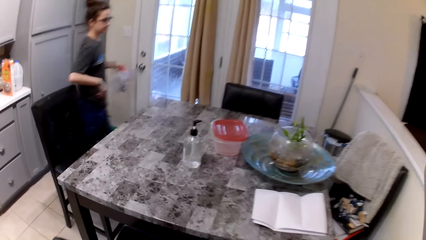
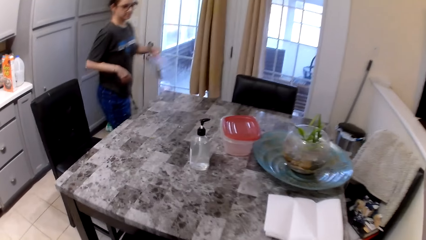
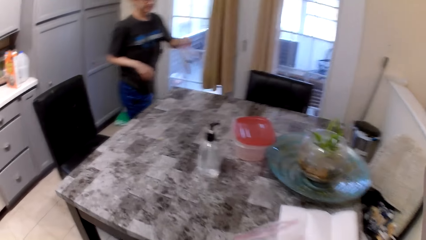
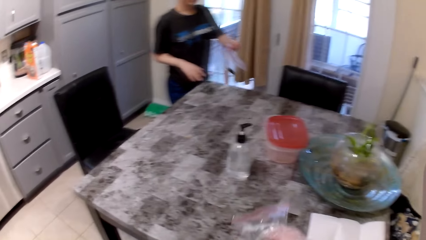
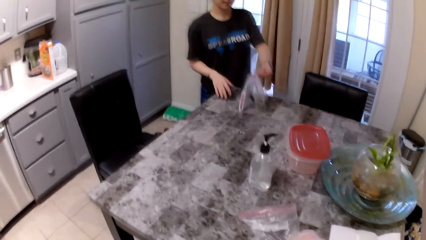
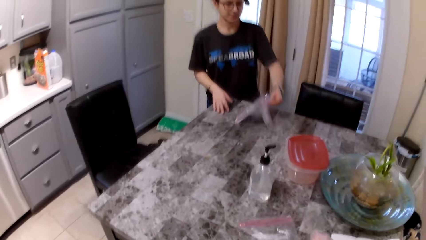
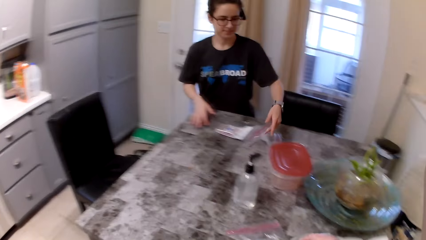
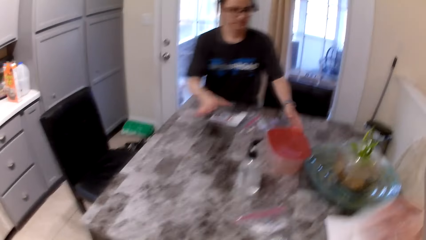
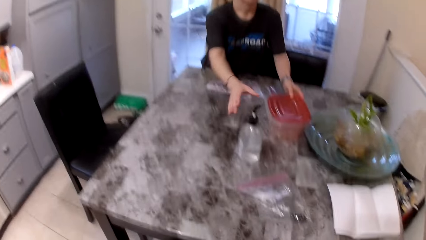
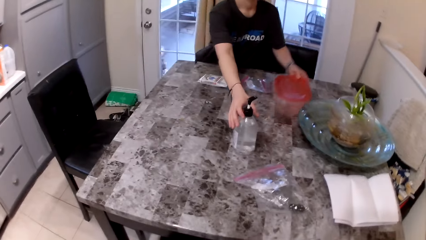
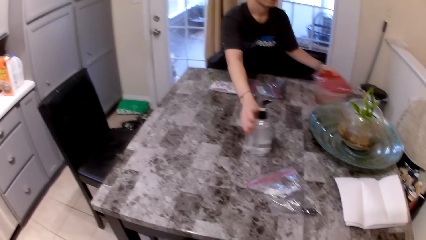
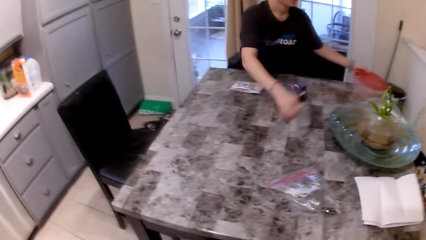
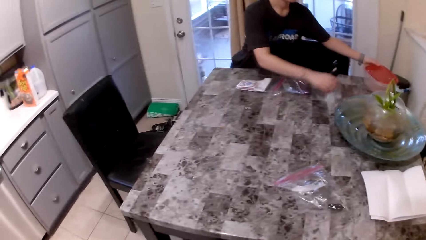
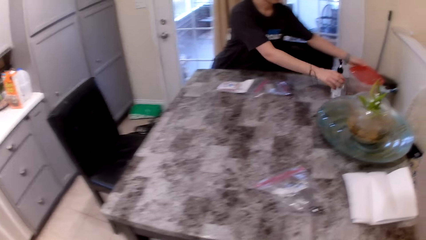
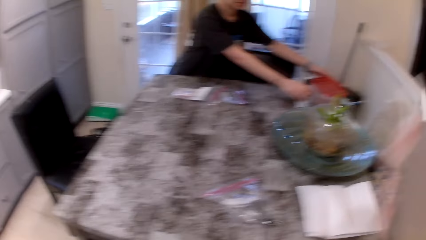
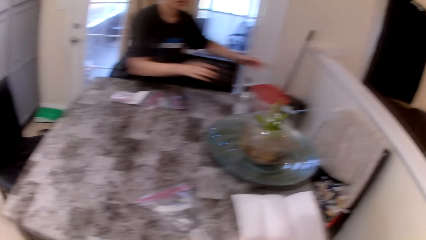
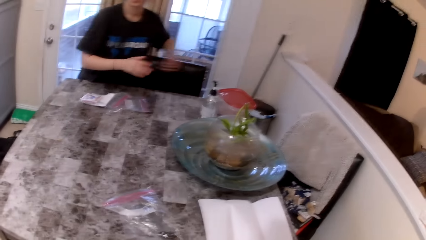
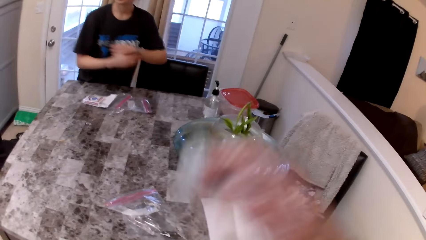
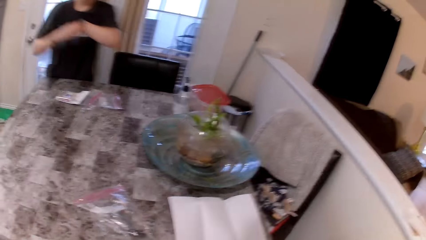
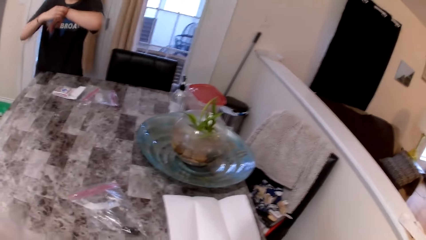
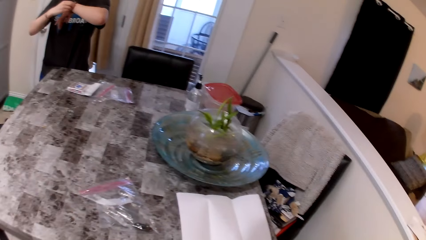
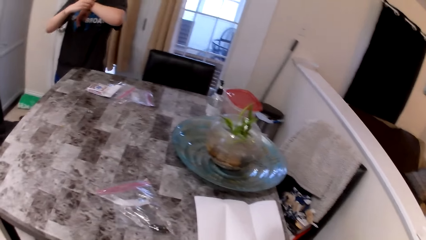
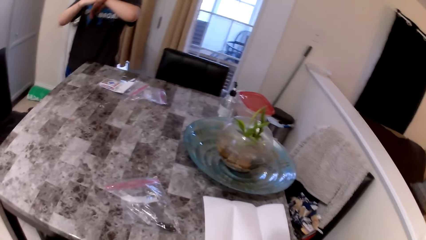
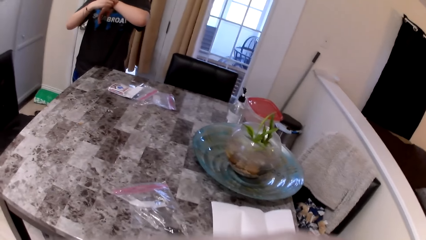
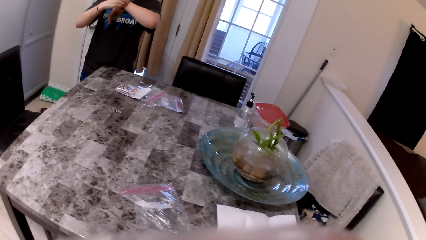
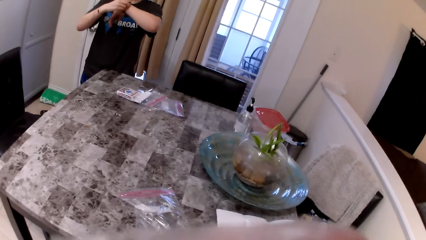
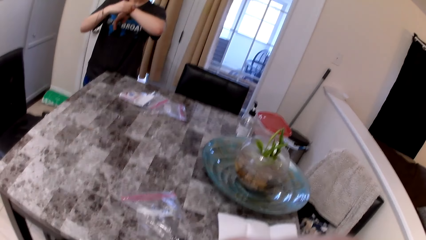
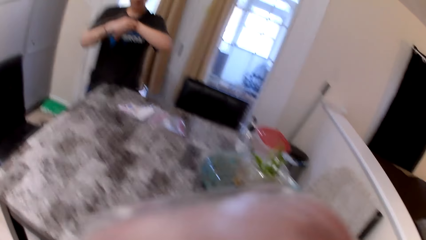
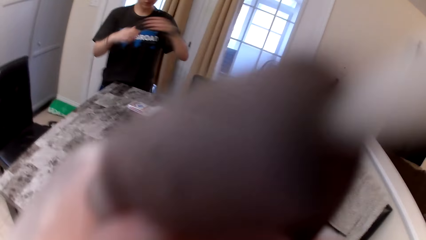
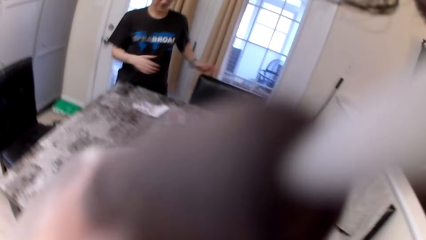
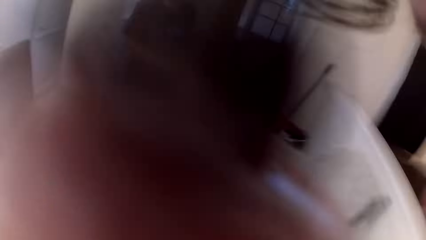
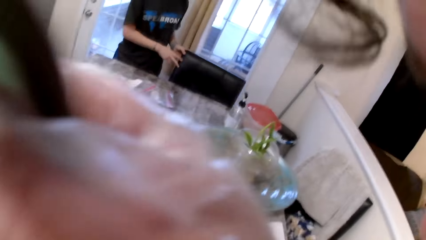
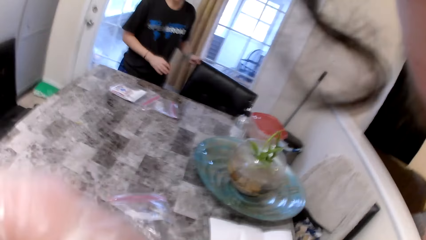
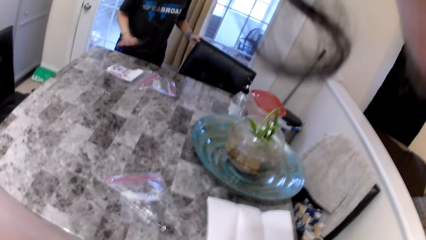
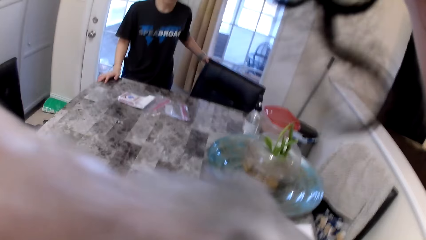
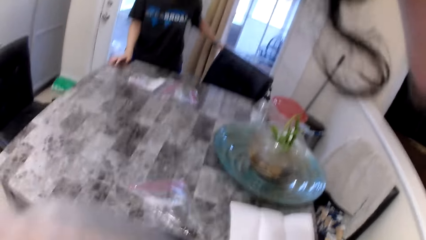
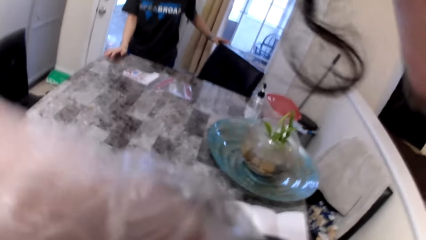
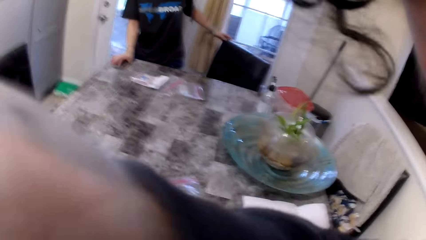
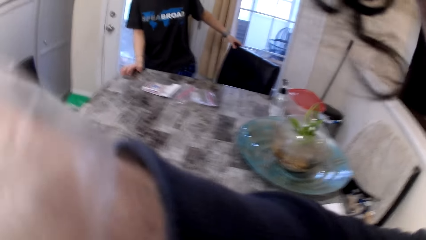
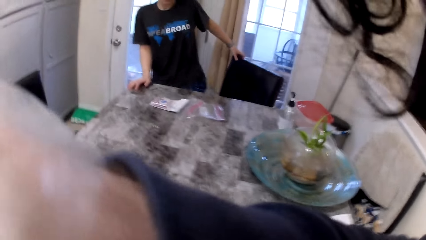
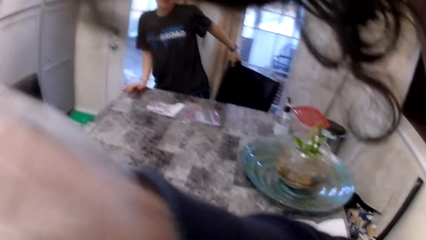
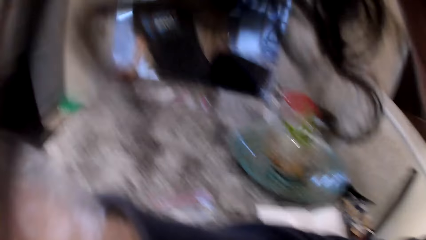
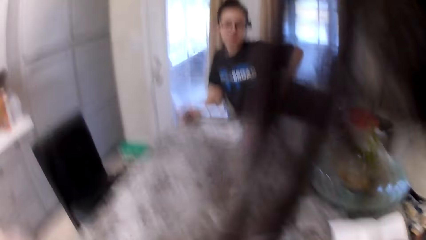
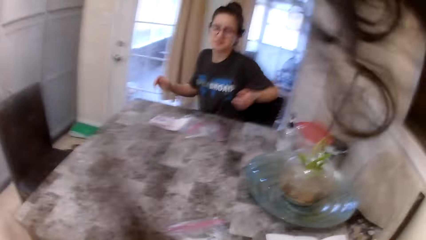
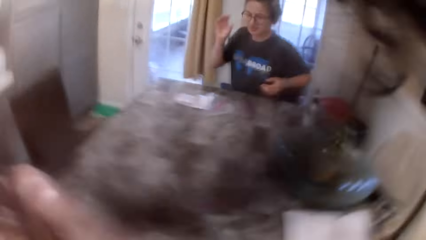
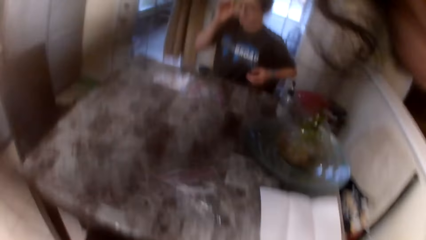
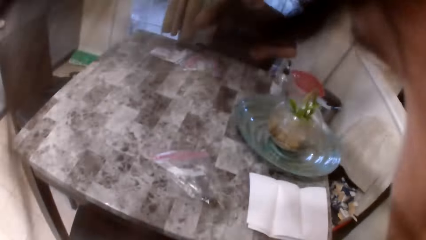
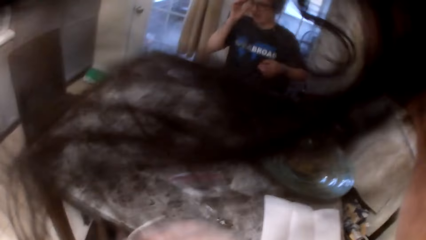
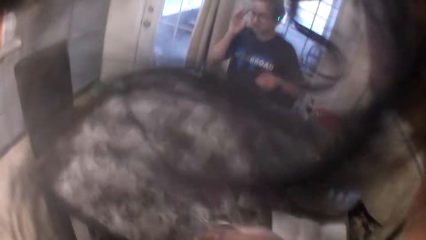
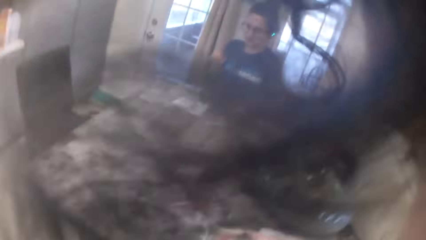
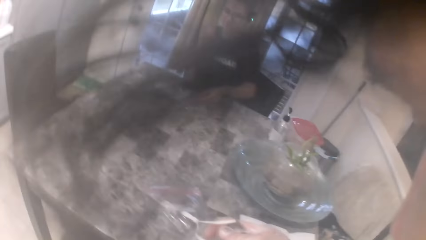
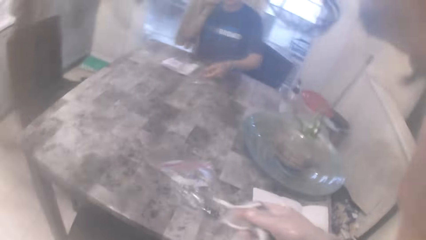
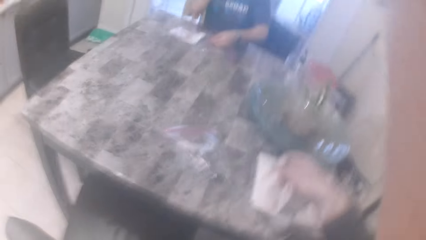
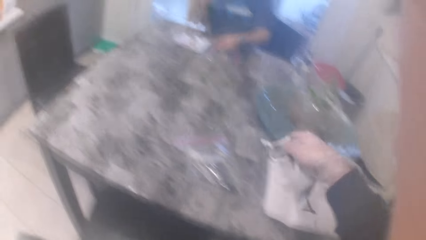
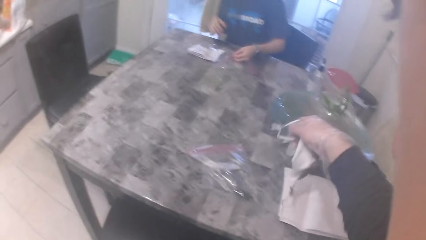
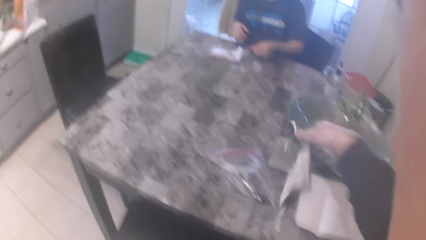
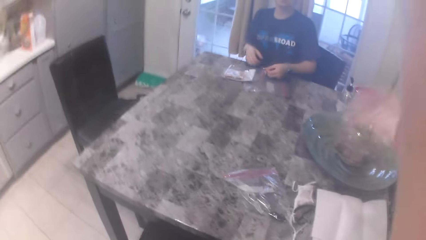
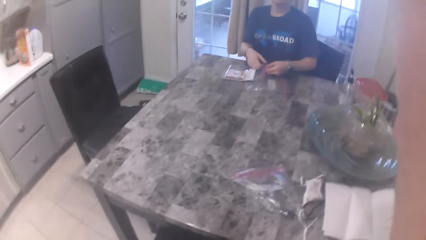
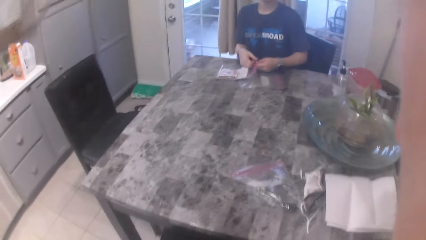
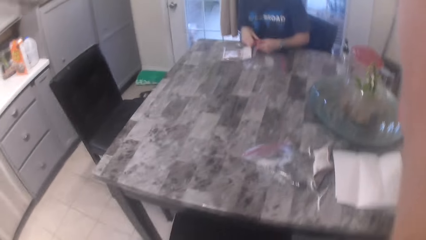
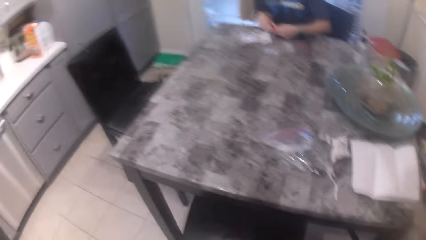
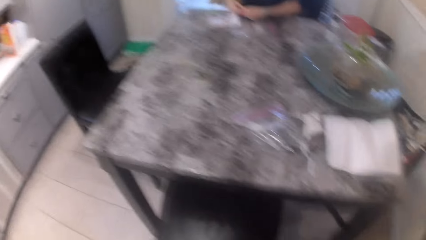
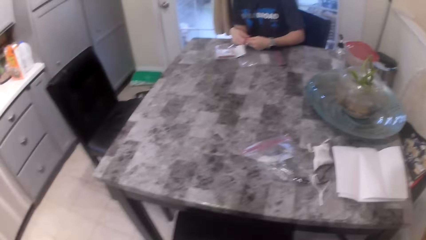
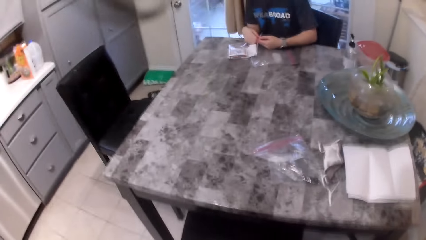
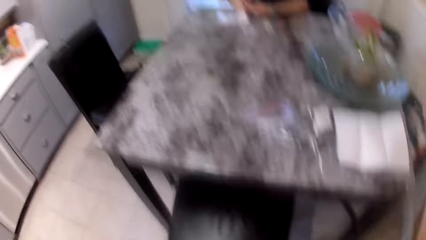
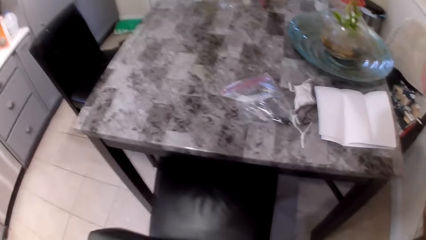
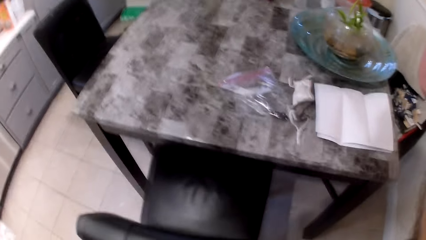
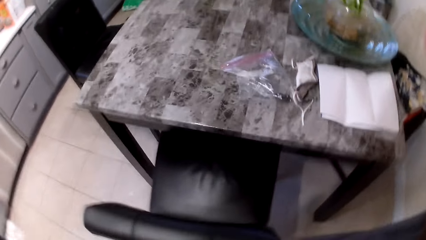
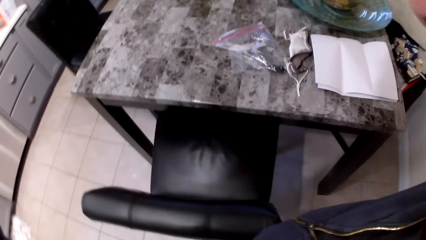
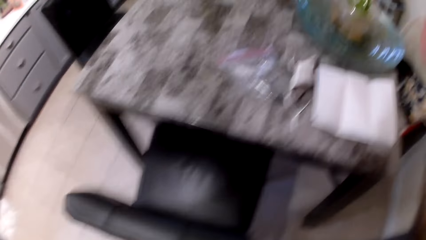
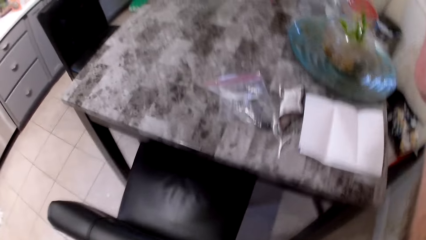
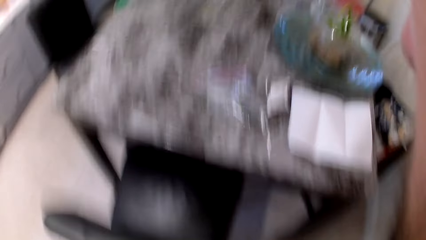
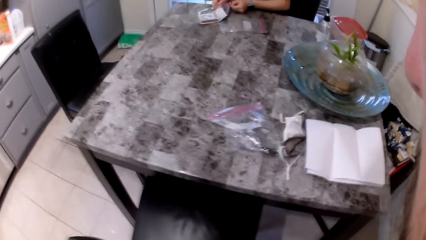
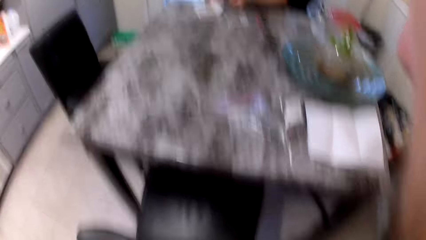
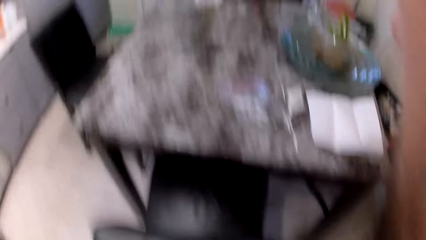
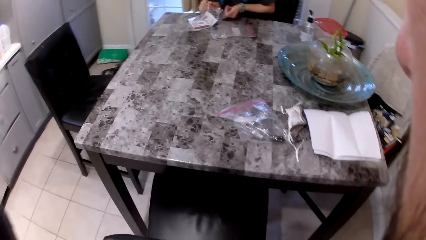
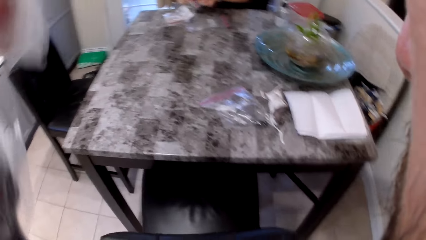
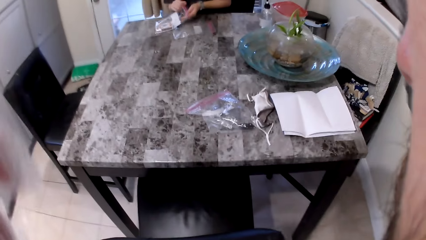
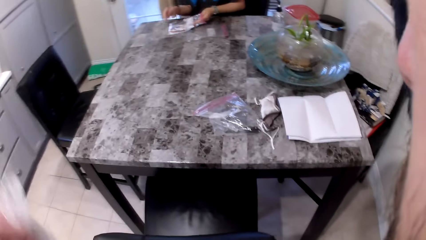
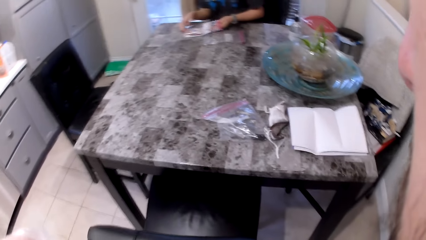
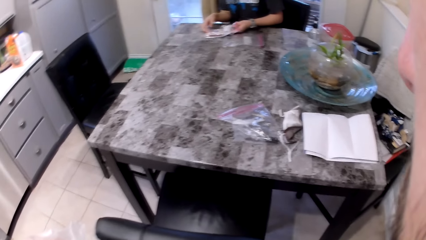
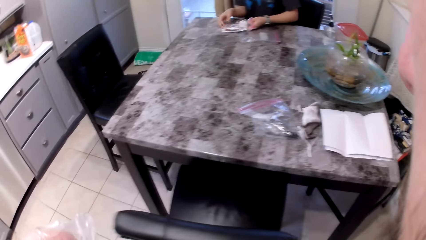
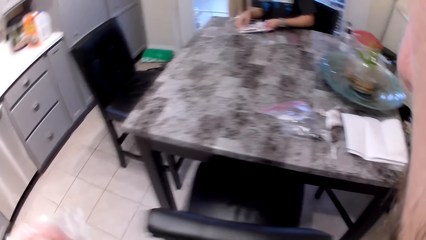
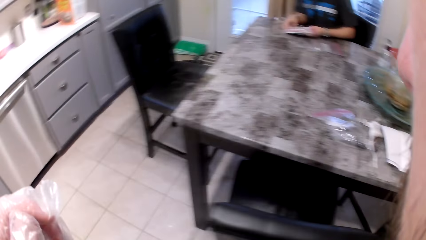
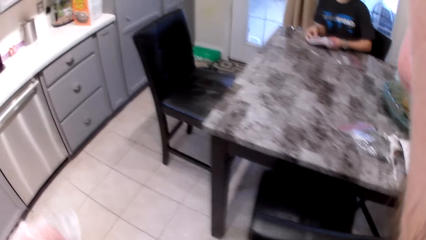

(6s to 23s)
A woman places bags on the table. The woman adjusts a basket and a bottle on the table and moves a container aside. The camera wearer stares at the table. He touches the body camera or his face. The woman sits on the chair. The camera wearer drops a mask on the table. He touches the body camera.
